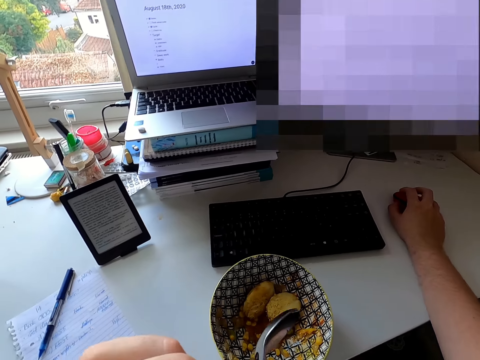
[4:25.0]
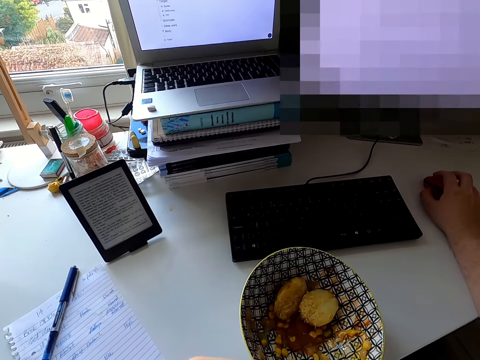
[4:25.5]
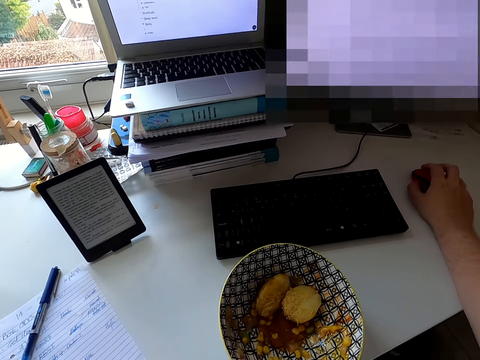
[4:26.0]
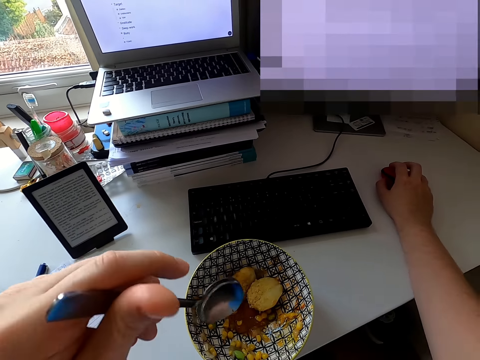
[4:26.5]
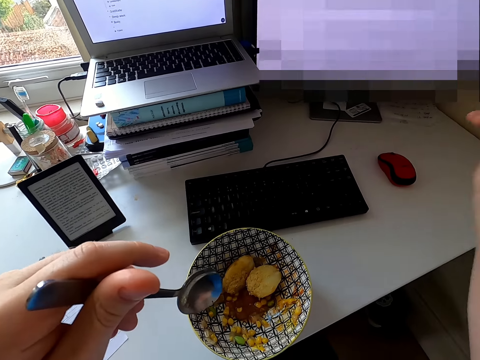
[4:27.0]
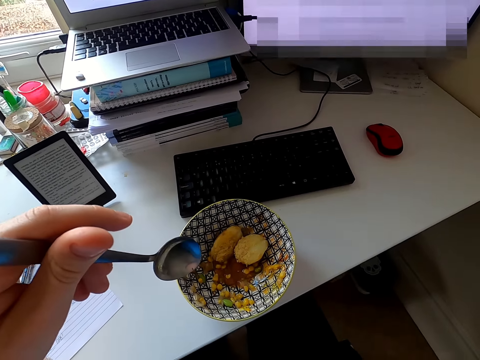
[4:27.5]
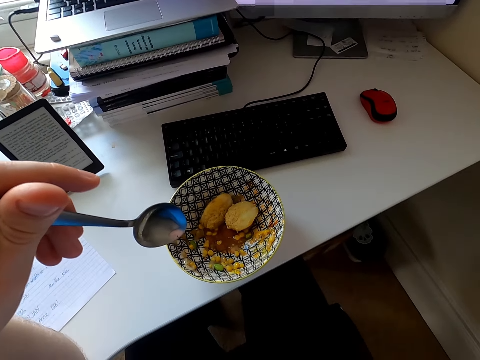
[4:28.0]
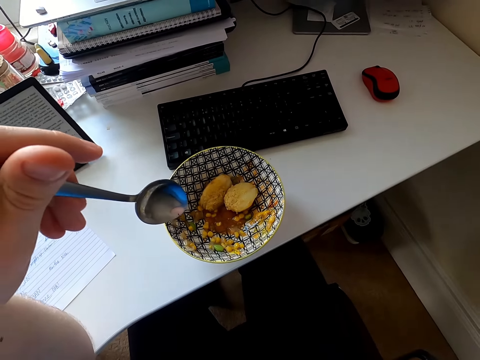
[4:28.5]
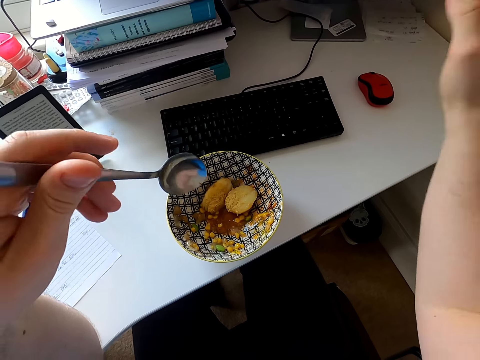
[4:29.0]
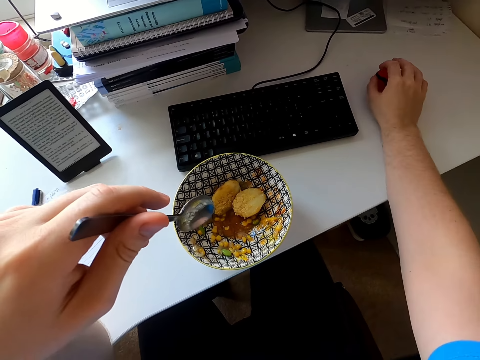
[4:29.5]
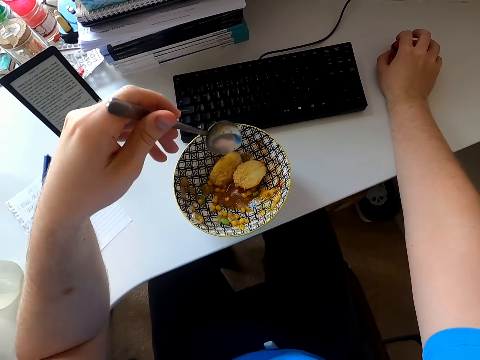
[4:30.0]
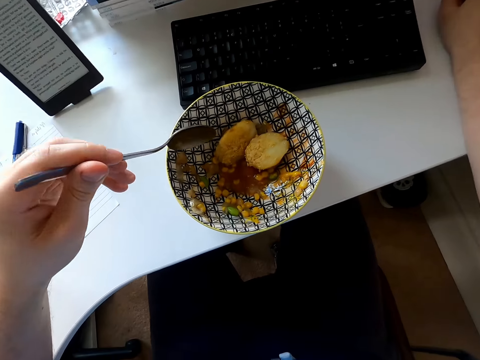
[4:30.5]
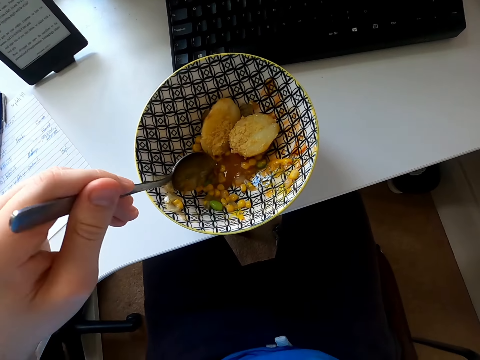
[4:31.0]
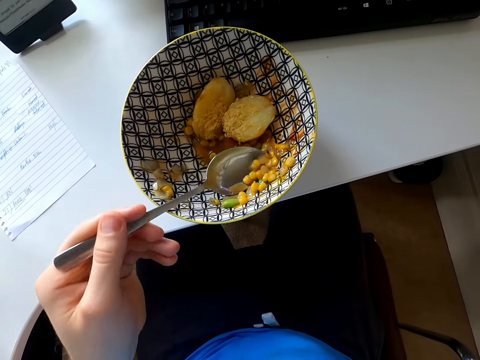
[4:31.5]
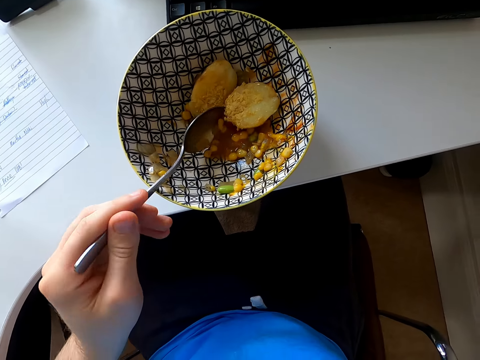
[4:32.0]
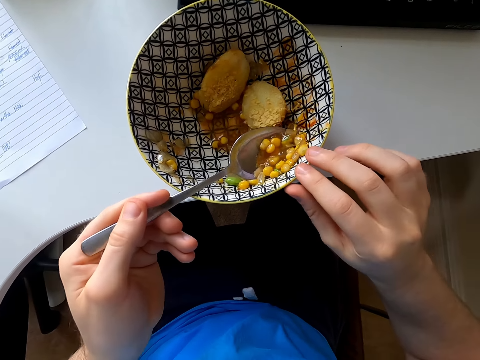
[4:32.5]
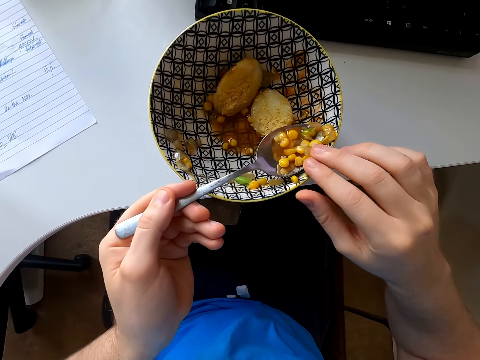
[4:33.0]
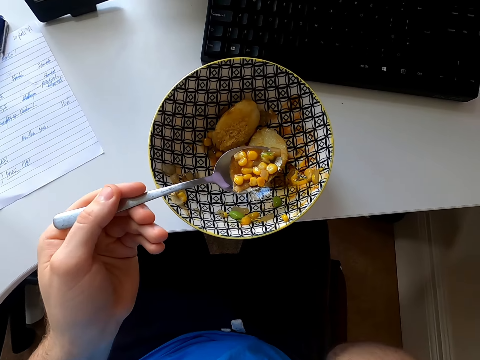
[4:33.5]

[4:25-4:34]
The camera wearer stares at the screen. They remove the hand from the mouse. They hold the mouse. They scoop food.

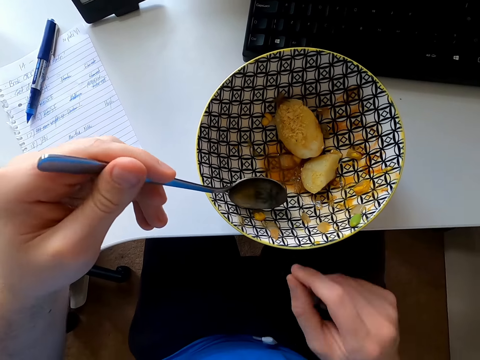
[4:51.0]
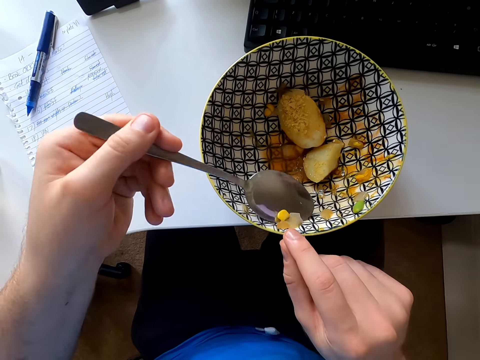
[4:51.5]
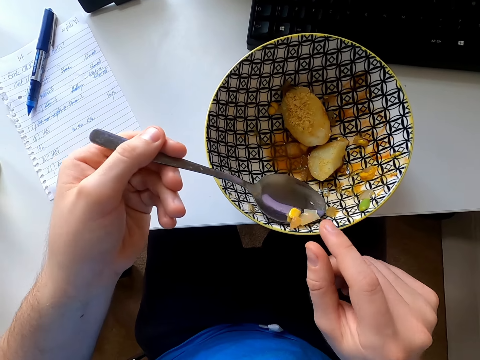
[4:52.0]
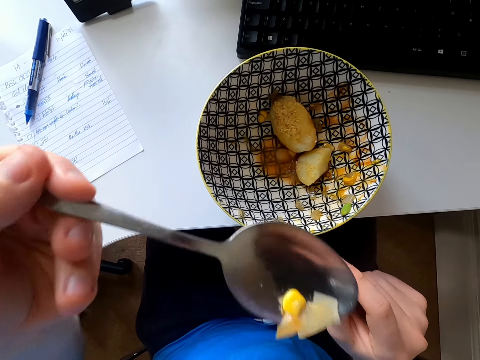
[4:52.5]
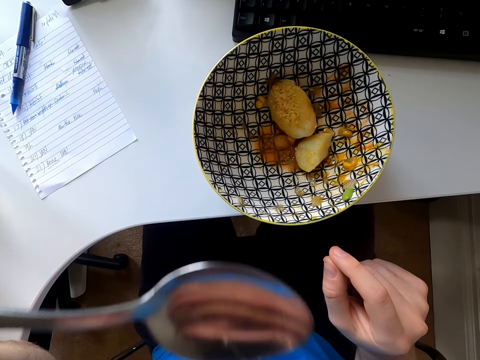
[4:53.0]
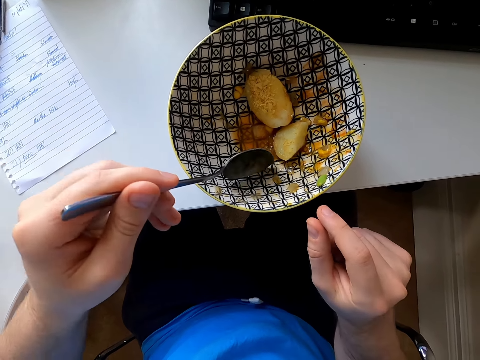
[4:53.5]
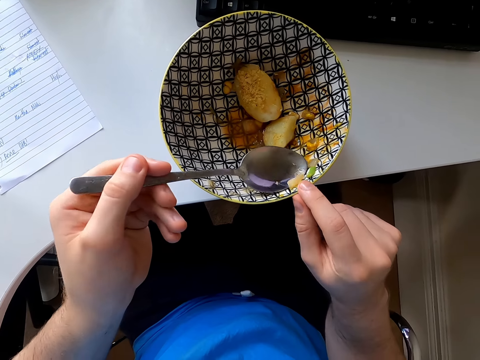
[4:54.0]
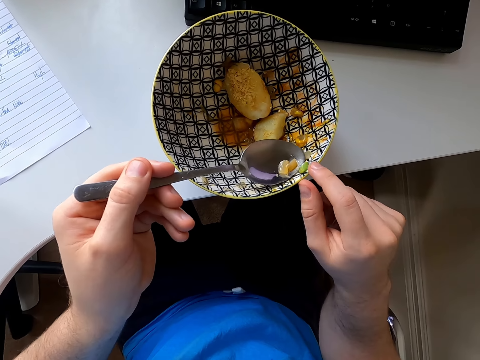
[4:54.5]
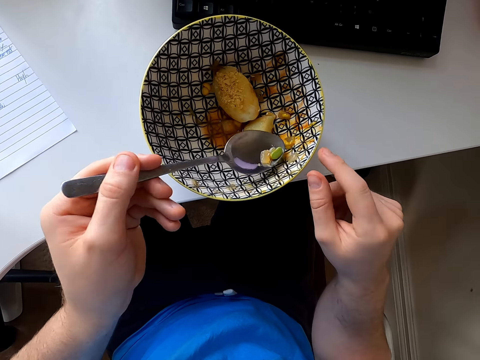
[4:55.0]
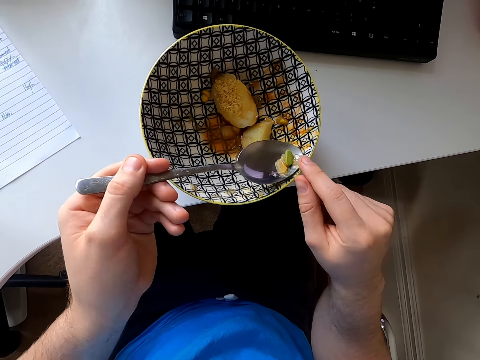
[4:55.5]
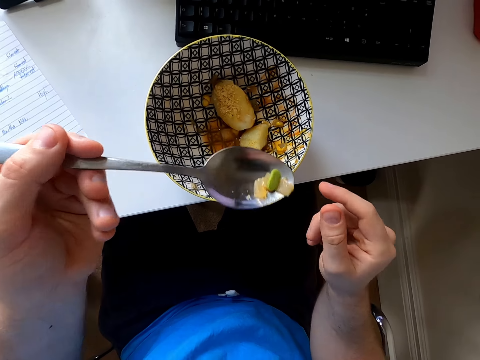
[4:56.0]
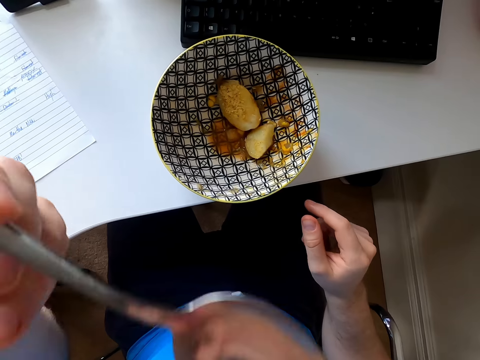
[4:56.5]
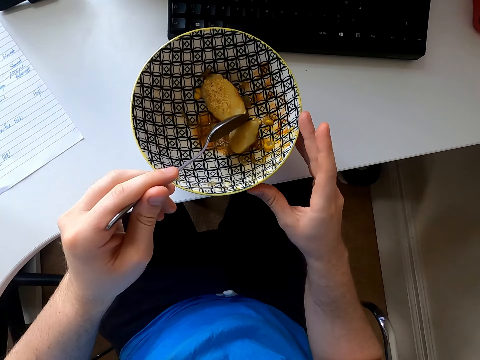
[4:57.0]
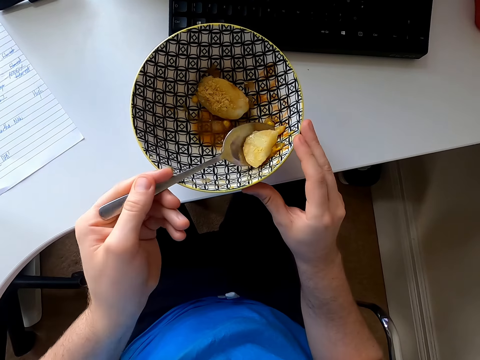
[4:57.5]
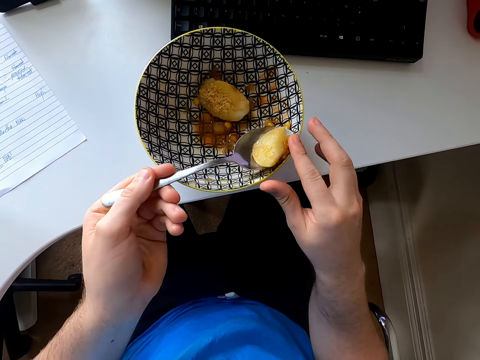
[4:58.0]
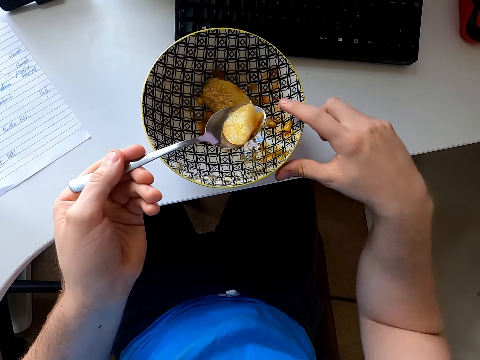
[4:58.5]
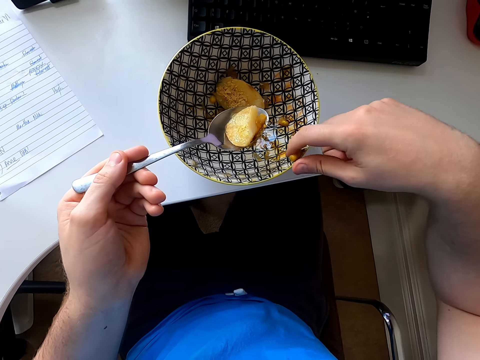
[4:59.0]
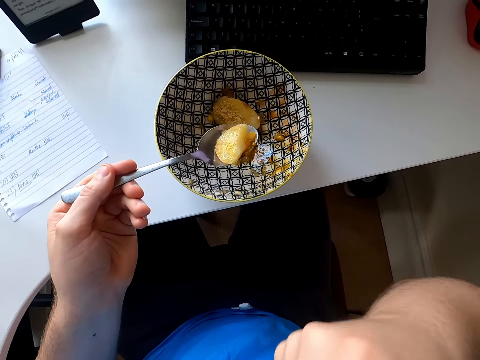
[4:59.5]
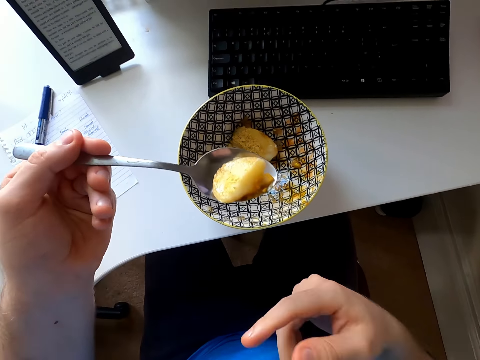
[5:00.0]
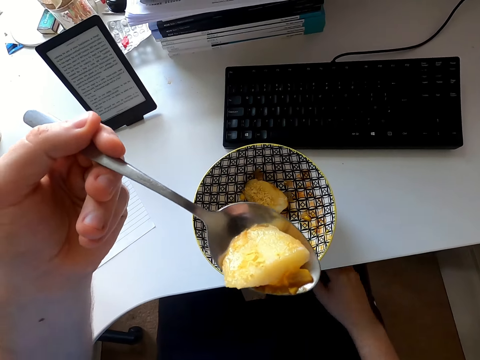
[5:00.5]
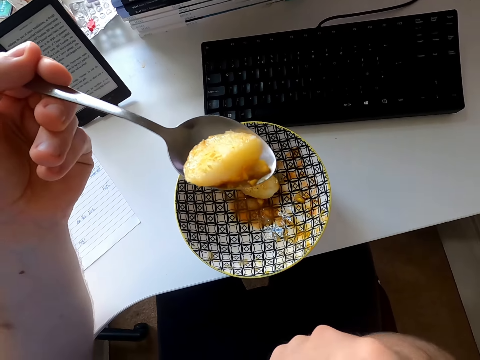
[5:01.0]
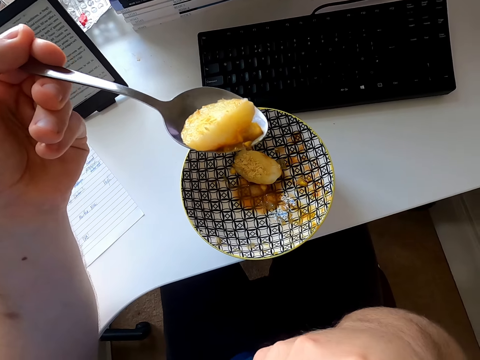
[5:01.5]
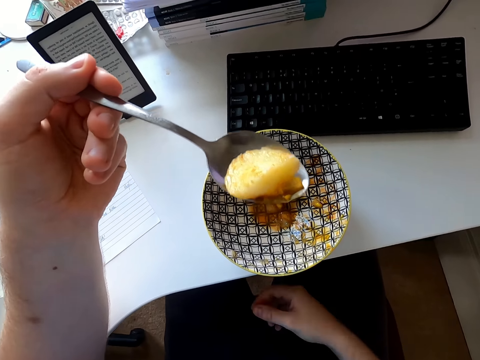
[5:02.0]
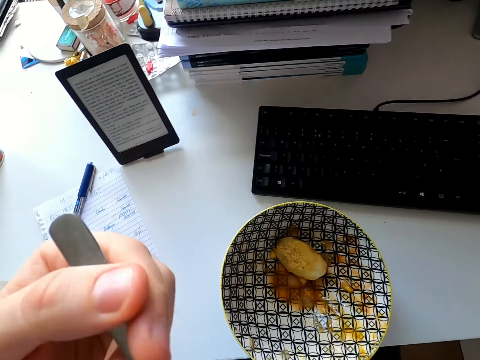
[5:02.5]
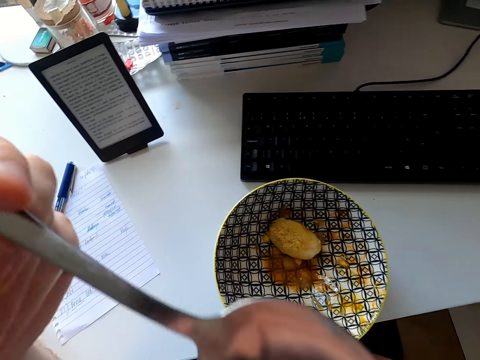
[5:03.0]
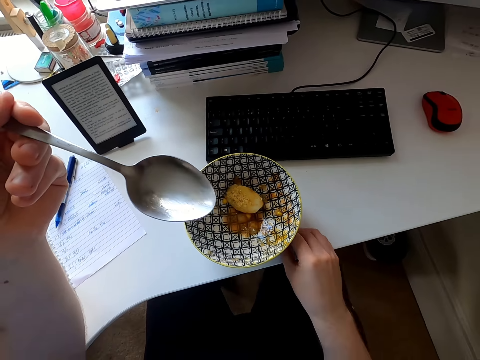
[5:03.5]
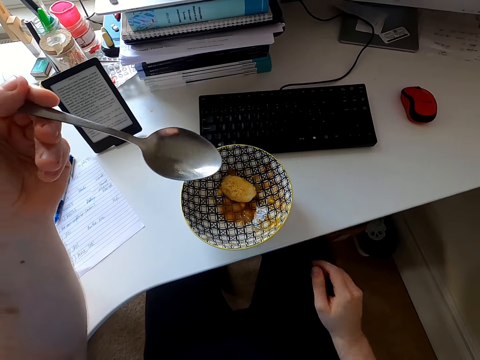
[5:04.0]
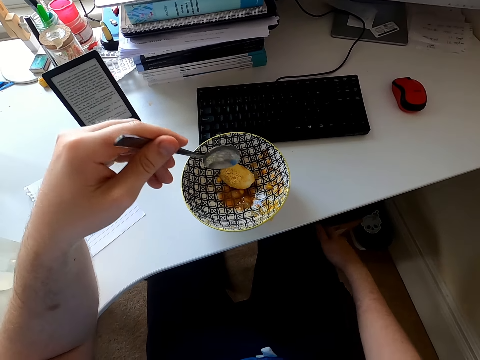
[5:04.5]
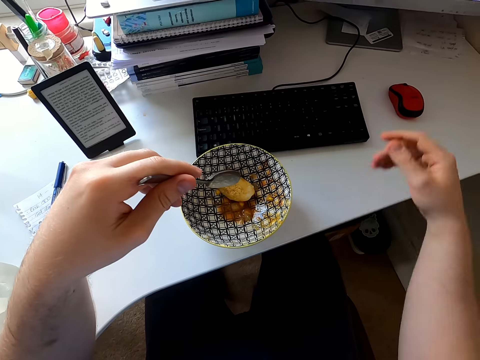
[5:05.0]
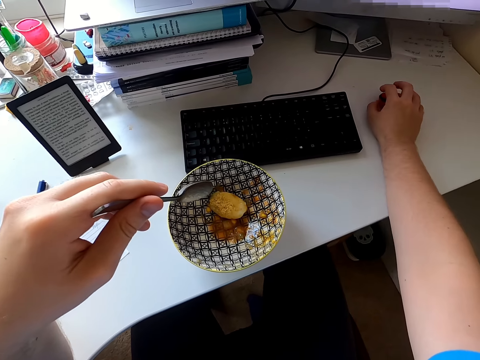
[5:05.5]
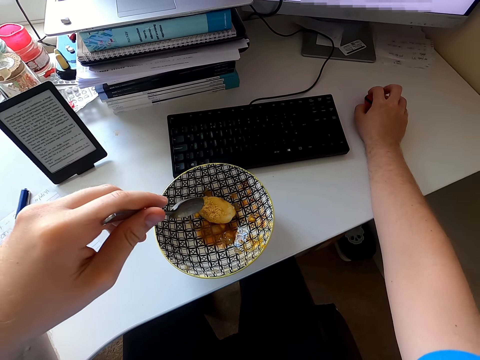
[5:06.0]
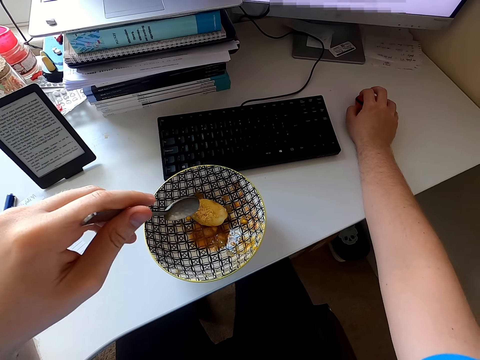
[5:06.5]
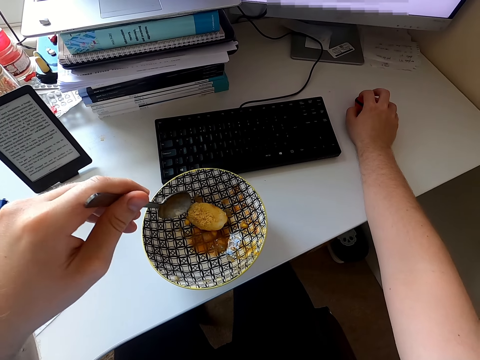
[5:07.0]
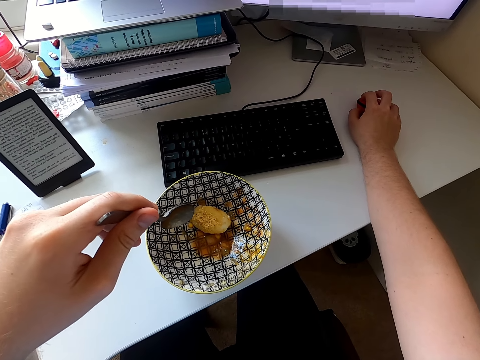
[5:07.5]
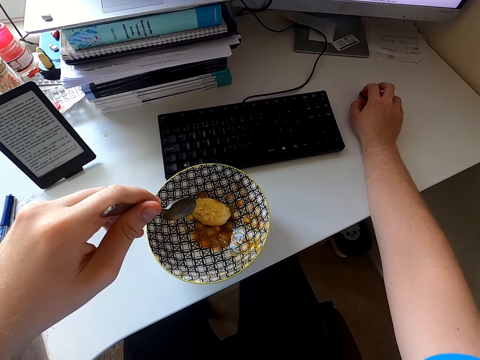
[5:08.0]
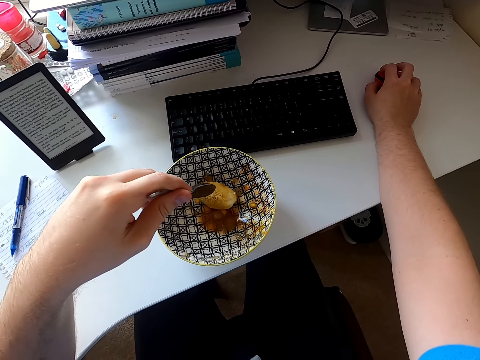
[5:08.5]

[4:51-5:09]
The camera wearer scoops food. They eat food. They scoop food with a spoon. They eat food. They scoop the potato. They scoop the corn with the finger. They eat the corn. They hold the potato with the spoon. They eat the potato. They touch the table. They wipe the hand on the trouser. They hold the mouse. They scroll the computer.
